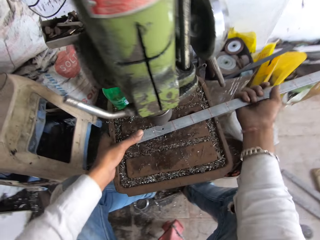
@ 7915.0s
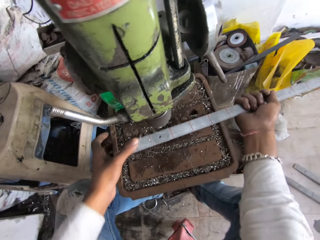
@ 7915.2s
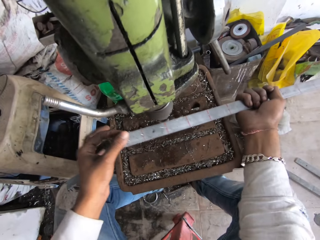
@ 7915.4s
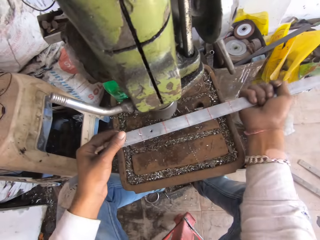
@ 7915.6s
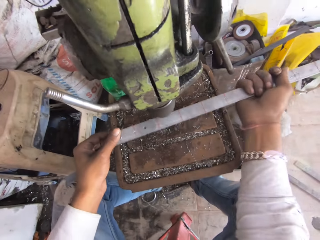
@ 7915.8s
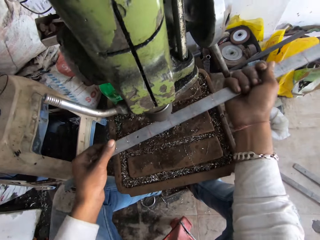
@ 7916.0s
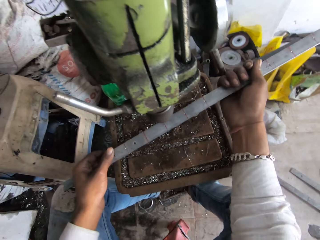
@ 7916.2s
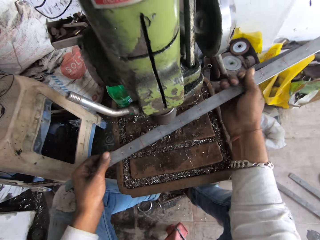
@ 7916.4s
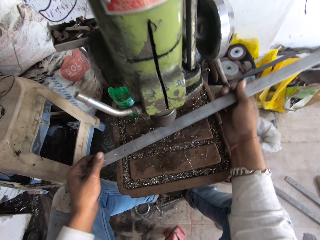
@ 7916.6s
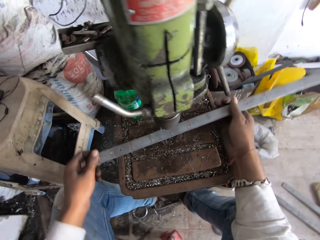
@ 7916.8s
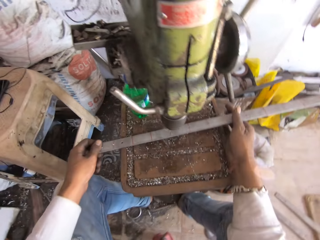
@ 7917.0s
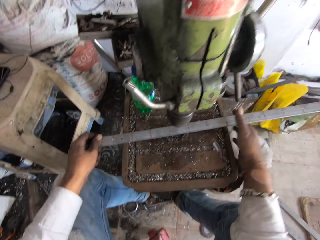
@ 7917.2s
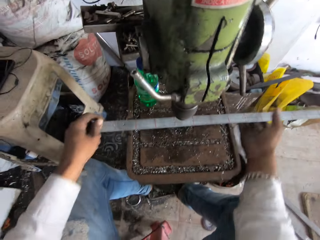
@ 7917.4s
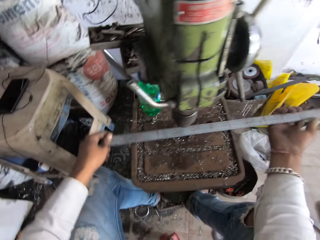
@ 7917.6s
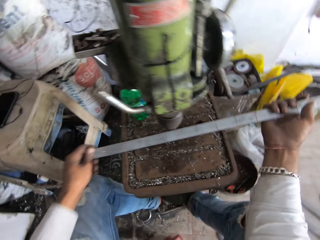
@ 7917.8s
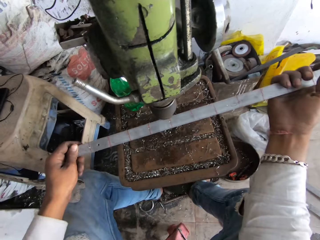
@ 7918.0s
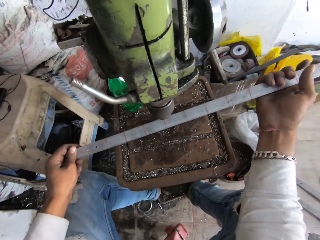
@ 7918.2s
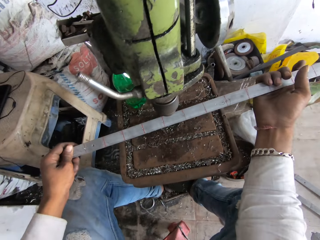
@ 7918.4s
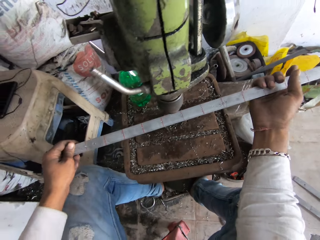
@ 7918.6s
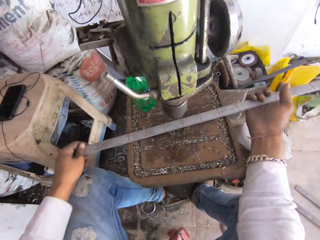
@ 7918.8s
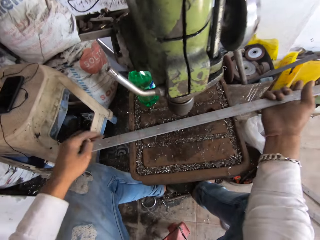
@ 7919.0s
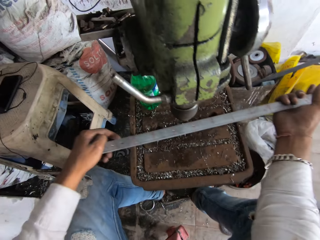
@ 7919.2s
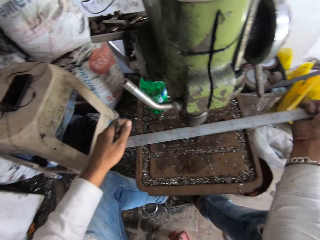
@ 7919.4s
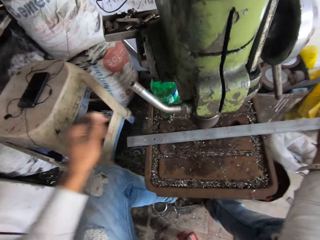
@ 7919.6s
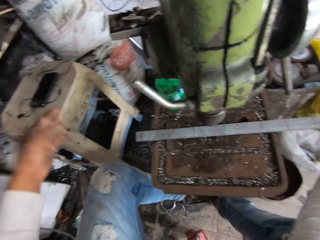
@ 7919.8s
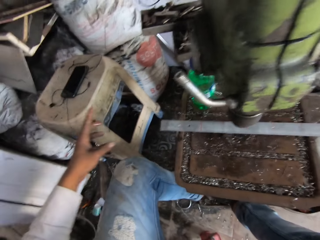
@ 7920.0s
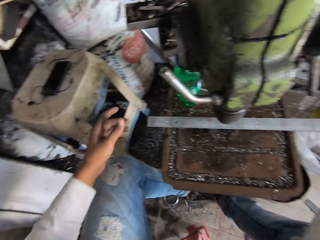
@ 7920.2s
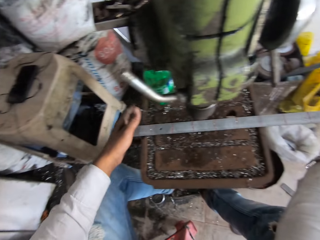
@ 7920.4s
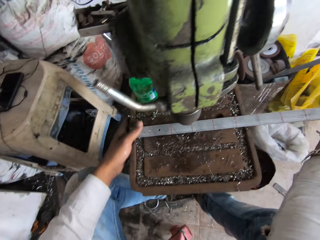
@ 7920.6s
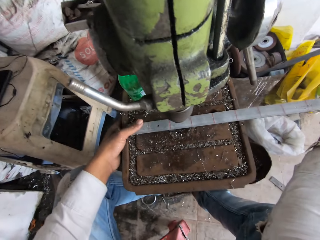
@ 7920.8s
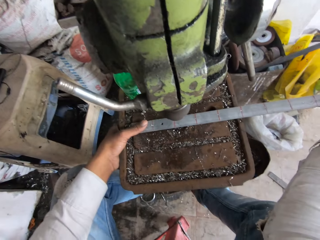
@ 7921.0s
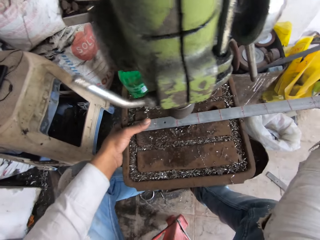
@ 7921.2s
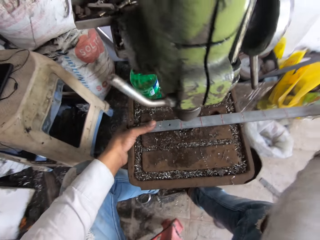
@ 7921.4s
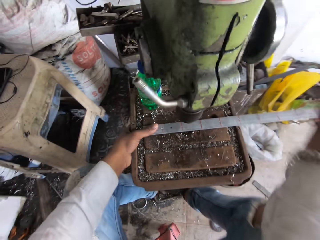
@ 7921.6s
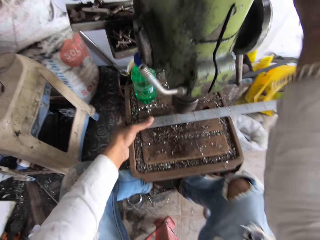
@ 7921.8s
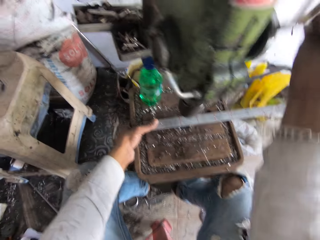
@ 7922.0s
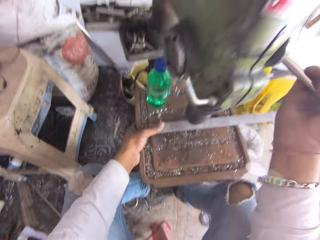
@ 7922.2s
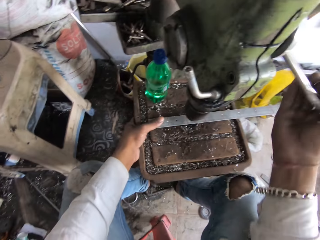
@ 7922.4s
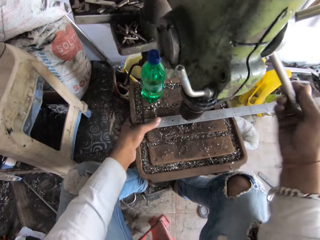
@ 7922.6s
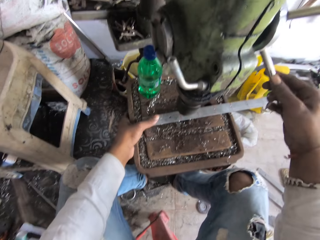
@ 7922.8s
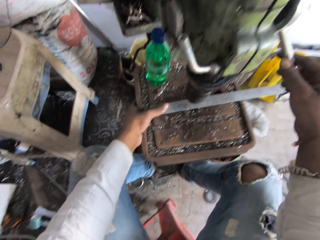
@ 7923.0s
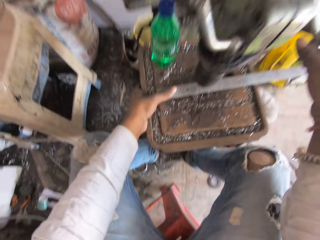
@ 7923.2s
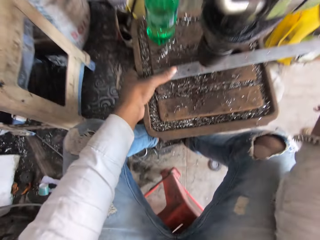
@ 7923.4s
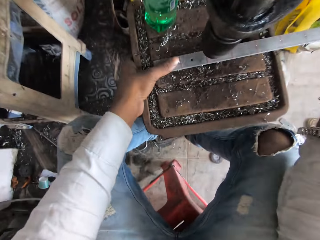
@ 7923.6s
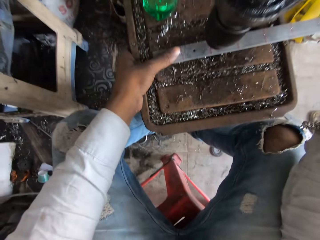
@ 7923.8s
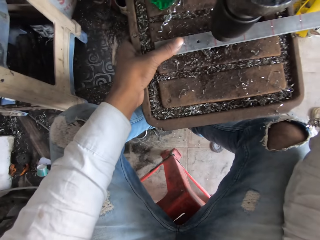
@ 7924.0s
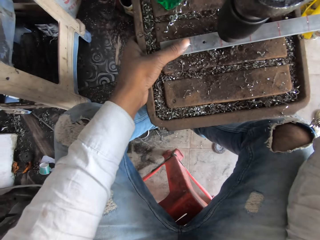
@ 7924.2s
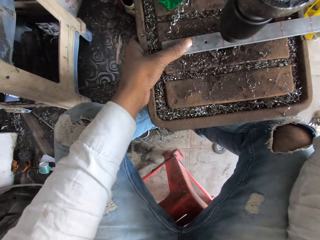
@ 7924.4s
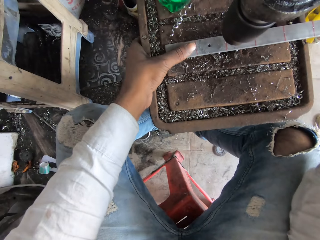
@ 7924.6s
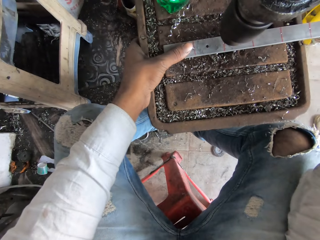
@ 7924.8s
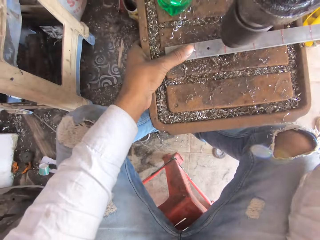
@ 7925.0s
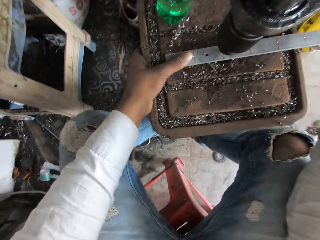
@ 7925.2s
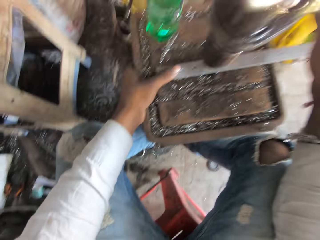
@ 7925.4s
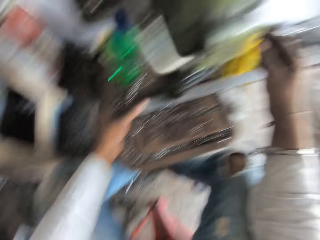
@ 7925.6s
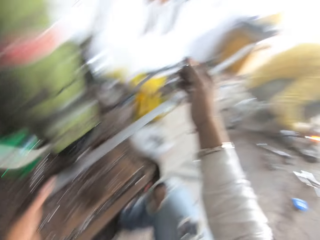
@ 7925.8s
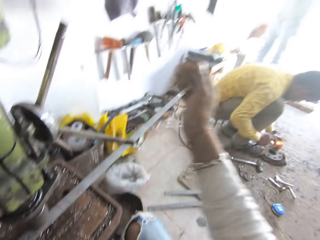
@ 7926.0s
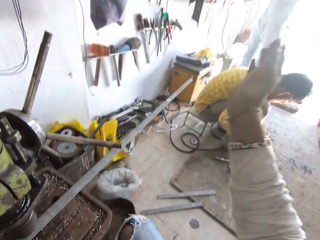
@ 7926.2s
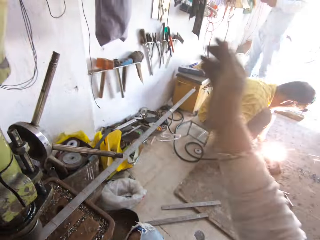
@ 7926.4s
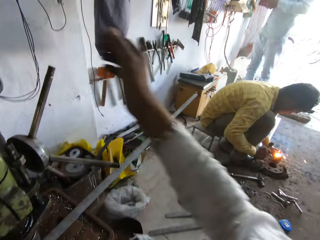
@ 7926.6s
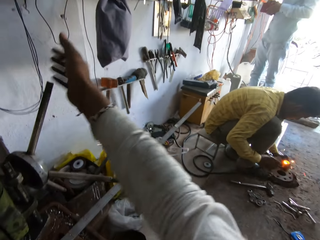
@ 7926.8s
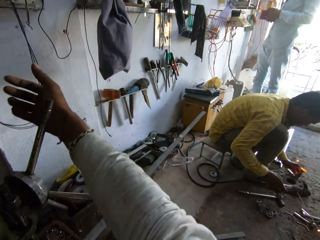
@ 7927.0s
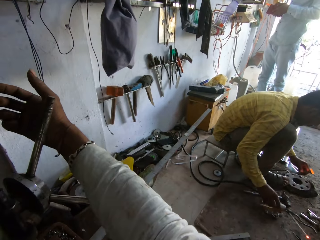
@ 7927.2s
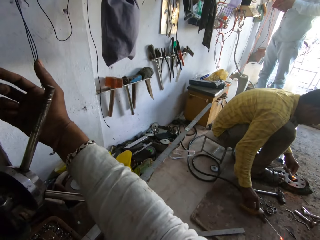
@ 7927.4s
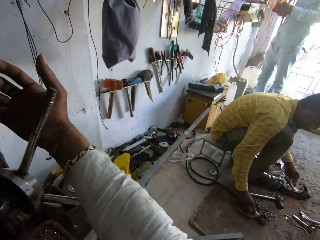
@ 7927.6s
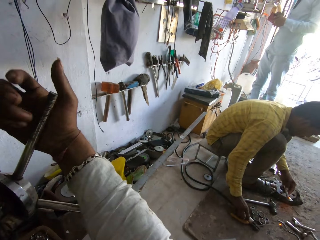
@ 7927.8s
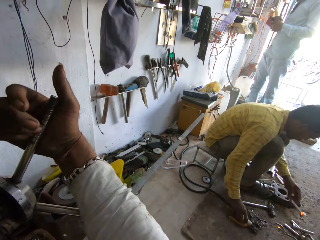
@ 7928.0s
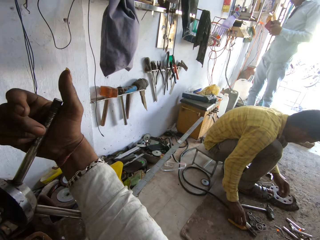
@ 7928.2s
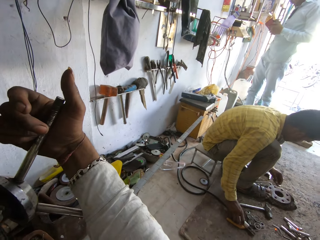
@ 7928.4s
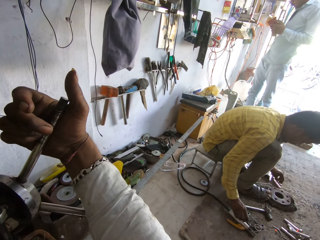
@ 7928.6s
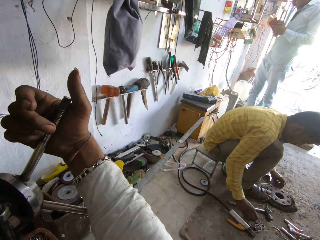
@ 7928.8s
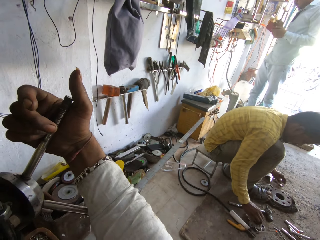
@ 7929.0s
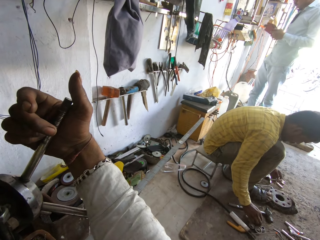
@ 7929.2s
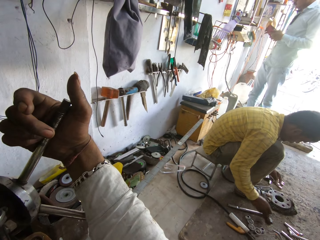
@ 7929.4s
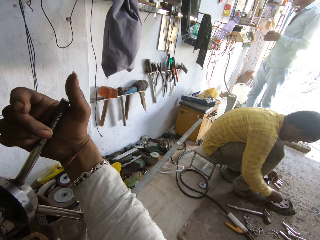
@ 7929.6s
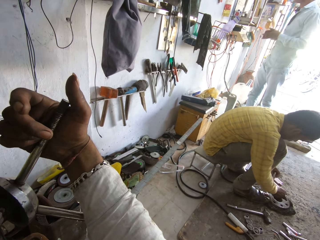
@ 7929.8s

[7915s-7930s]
The camera wearer adjusts the metal rod on the pillar drilling table. They drill a hole in the metal rod with the pillar drilling machine. They make gestures with the right hand. They converse with a man. They hold the feed handle with the right hand. The man looks at a wallet.

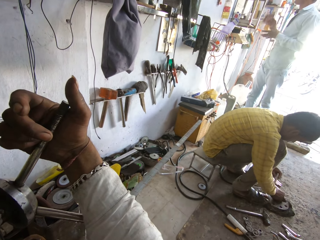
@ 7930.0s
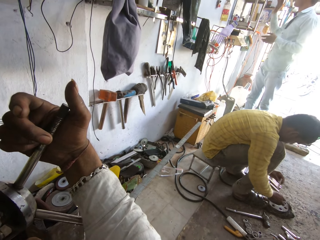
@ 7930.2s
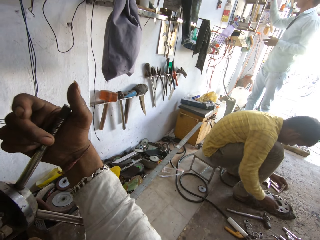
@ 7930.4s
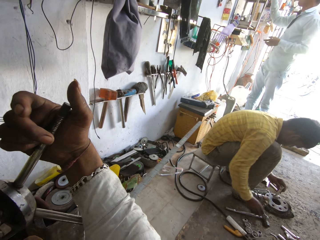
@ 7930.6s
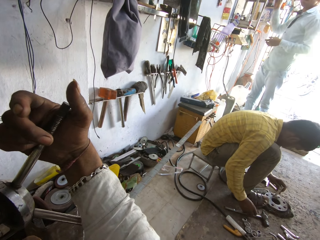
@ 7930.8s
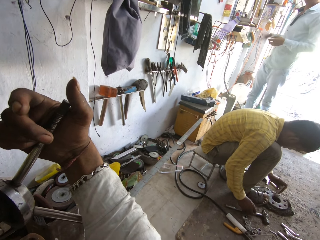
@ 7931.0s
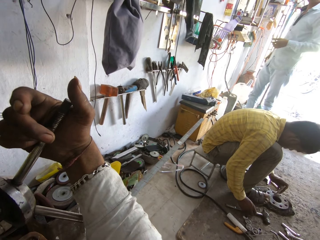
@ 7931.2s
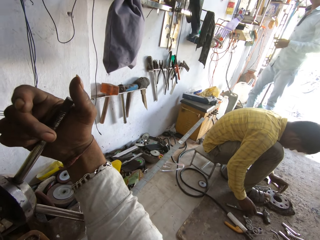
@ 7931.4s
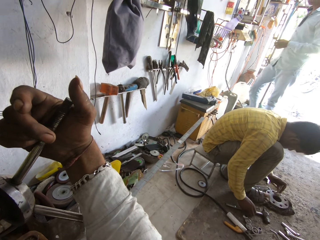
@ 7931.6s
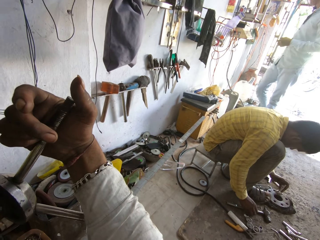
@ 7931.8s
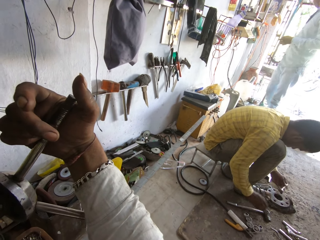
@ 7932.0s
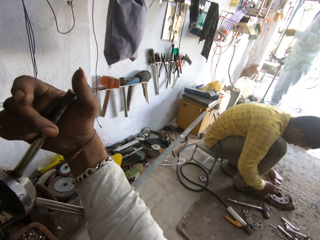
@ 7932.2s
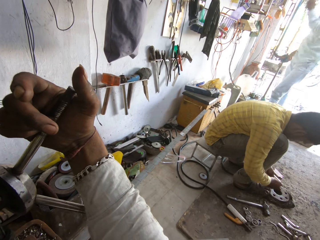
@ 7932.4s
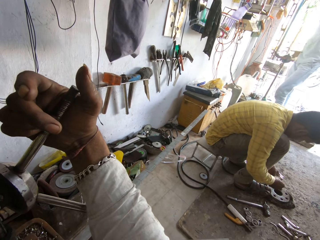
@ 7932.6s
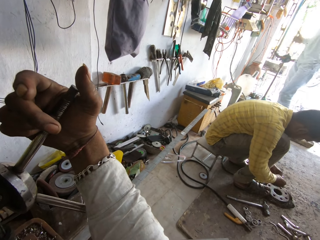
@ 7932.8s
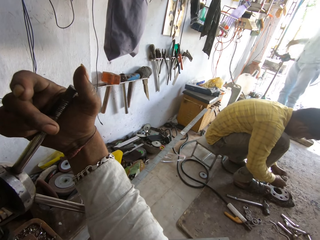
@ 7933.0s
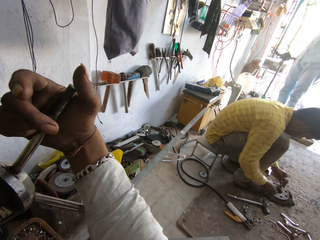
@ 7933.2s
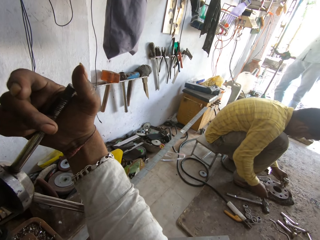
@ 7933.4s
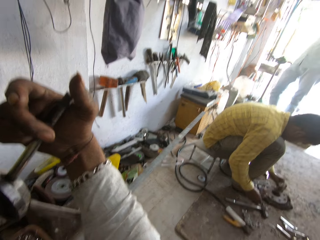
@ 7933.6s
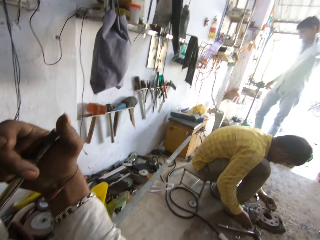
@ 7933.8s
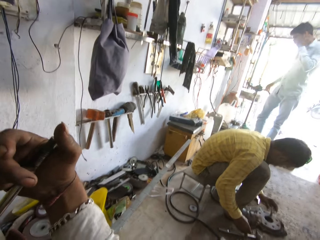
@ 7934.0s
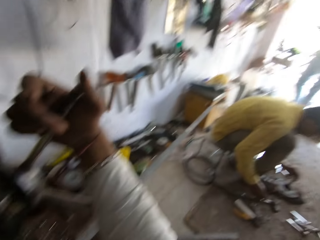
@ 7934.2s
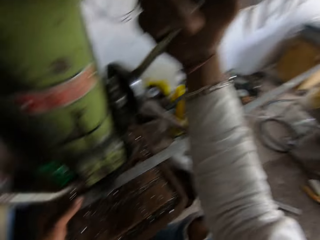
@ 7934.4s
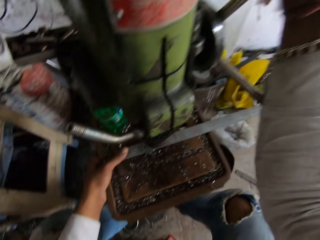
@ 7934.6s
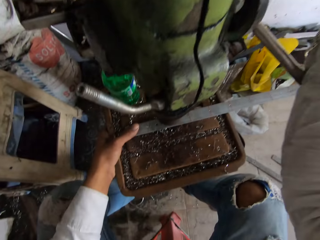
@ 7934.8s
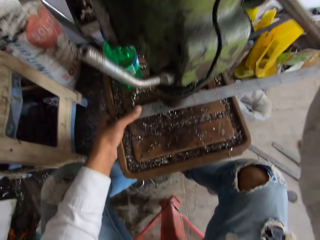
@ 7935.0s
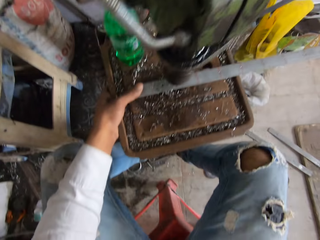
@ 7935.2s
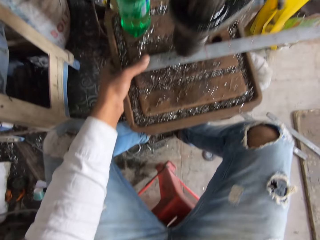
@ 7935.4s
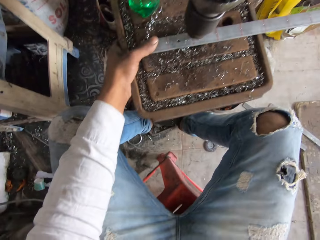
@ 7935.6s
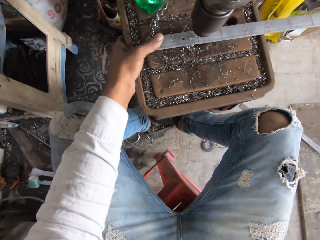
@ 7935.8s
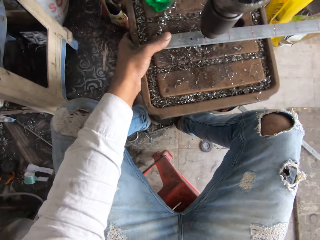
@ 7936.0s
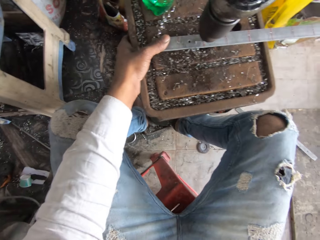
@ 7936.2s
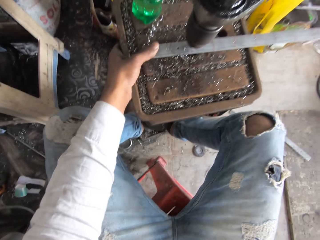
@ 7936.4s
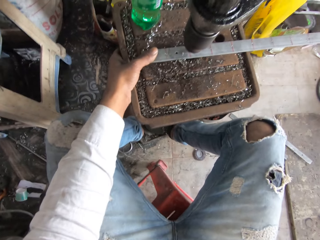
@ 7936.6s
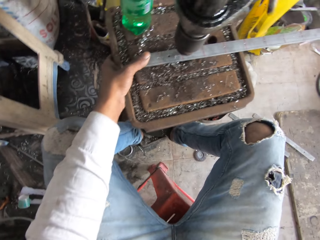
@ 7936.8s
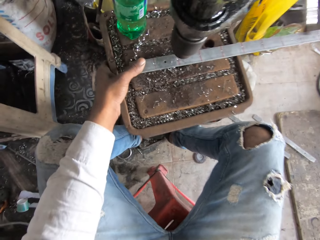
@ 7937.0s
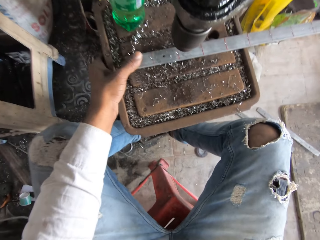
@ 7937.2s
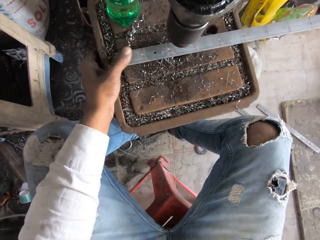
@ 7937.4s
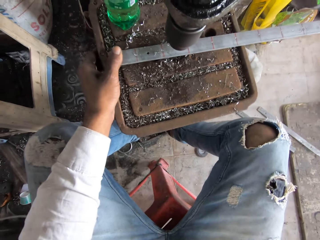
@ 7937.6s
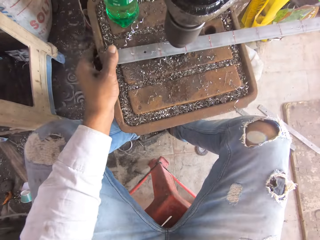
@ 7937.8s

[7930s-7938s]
A man places a wallet at the workshop shelf. The man moves backwards on the welding workshop. The camera wearer looks around the welding workshop. They drill the metal rod with the drill machine. They rotate the feed handle with the right hand.
